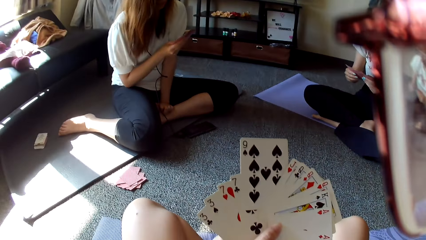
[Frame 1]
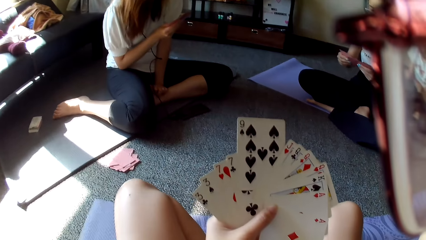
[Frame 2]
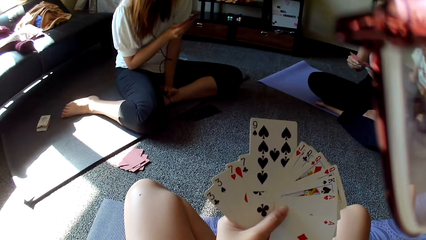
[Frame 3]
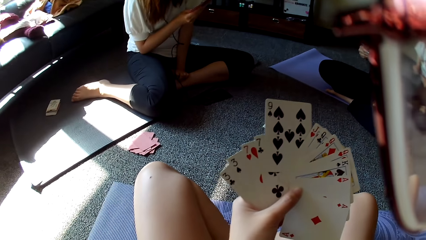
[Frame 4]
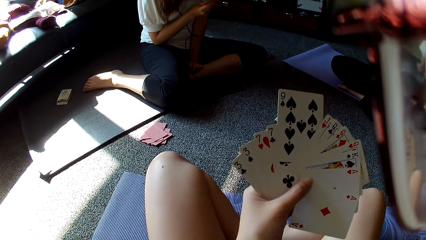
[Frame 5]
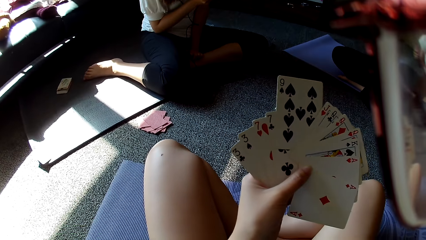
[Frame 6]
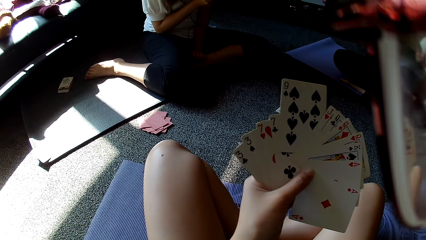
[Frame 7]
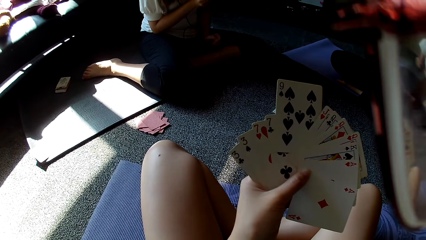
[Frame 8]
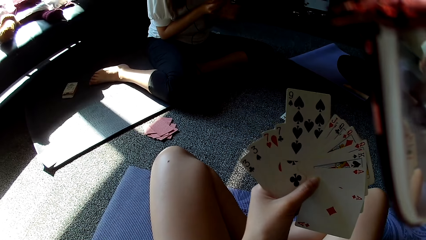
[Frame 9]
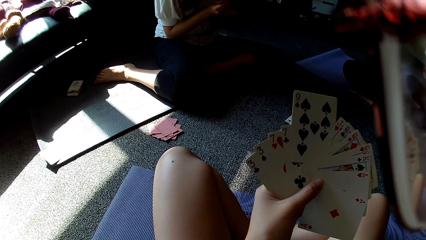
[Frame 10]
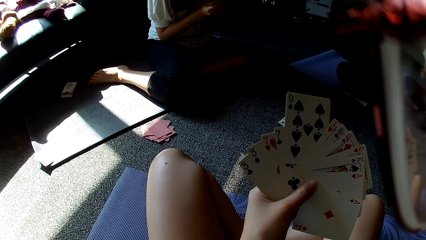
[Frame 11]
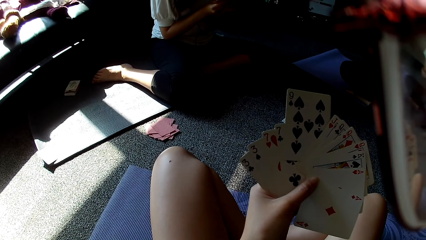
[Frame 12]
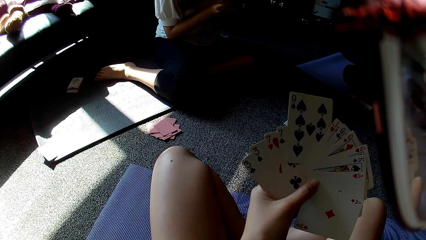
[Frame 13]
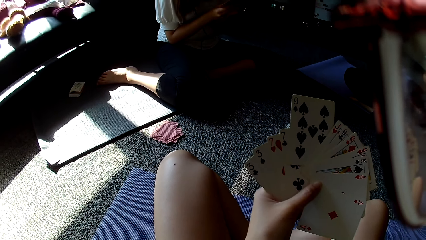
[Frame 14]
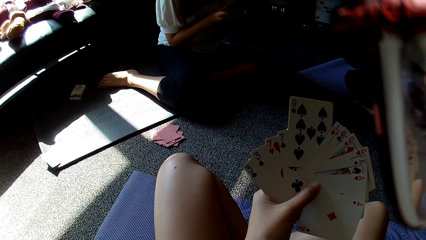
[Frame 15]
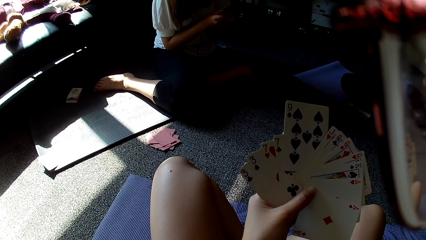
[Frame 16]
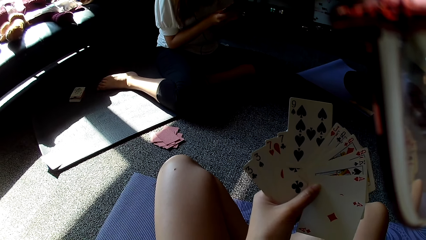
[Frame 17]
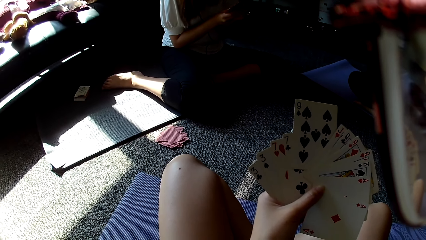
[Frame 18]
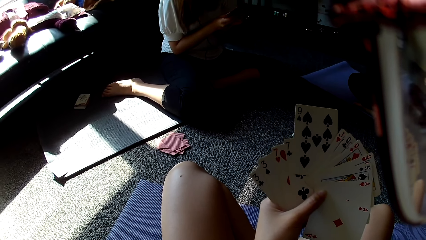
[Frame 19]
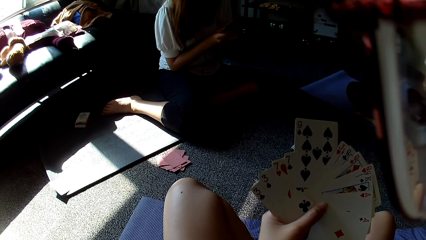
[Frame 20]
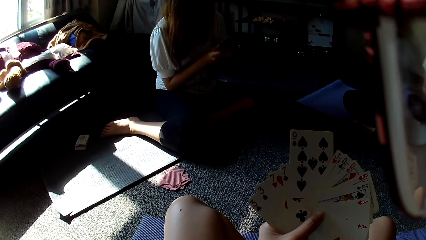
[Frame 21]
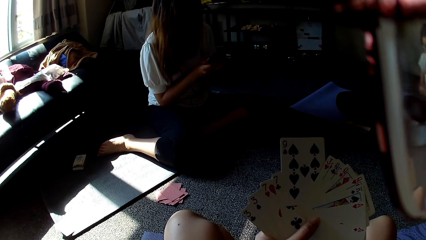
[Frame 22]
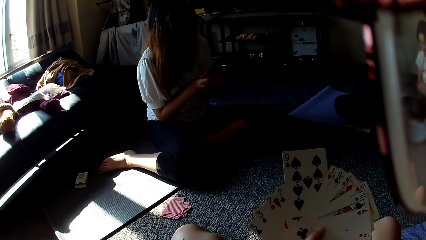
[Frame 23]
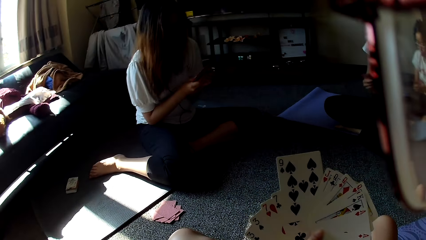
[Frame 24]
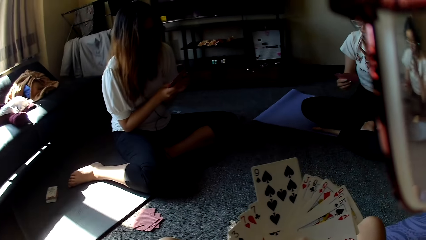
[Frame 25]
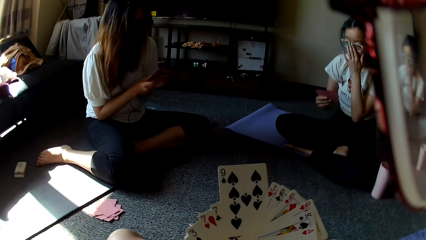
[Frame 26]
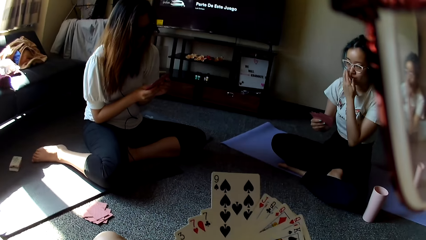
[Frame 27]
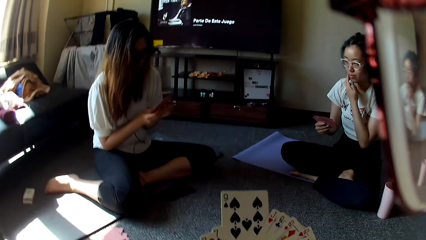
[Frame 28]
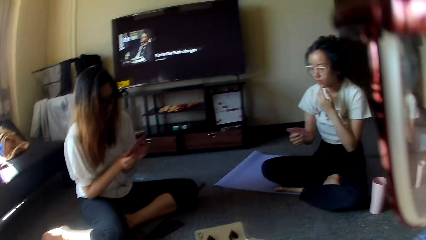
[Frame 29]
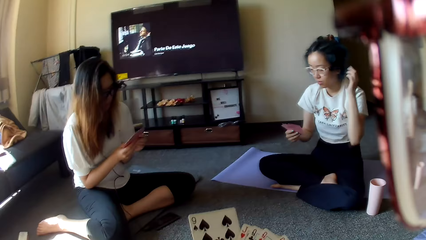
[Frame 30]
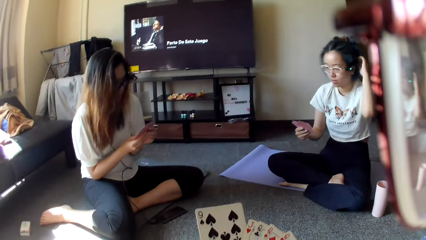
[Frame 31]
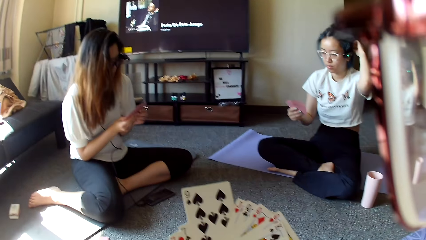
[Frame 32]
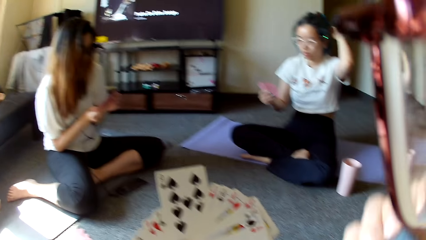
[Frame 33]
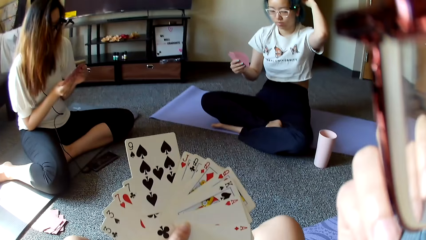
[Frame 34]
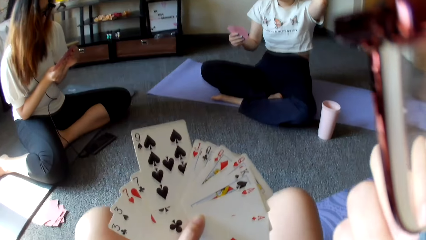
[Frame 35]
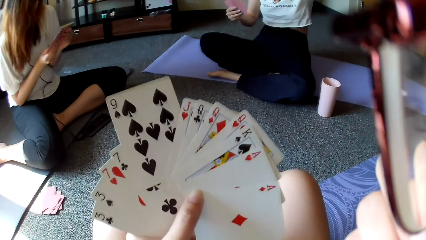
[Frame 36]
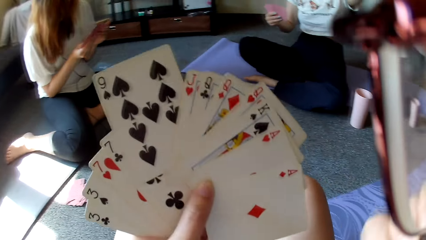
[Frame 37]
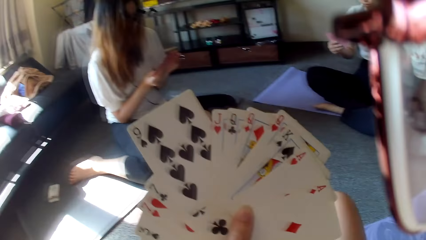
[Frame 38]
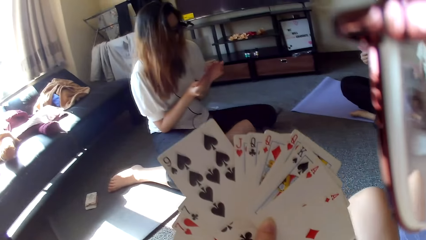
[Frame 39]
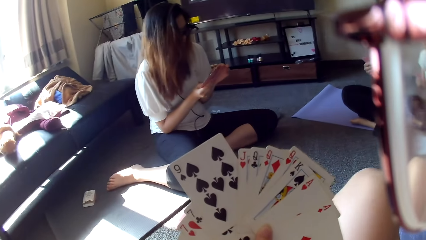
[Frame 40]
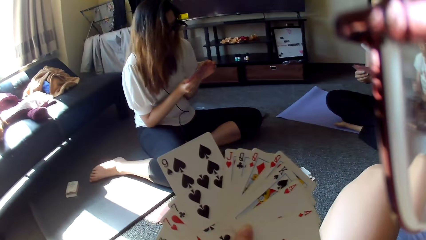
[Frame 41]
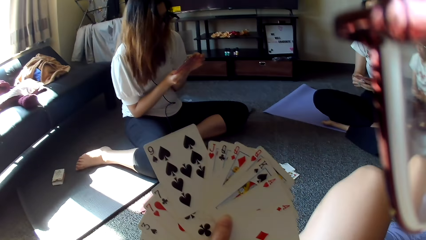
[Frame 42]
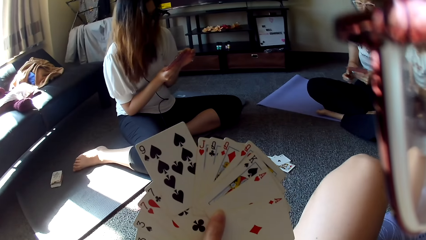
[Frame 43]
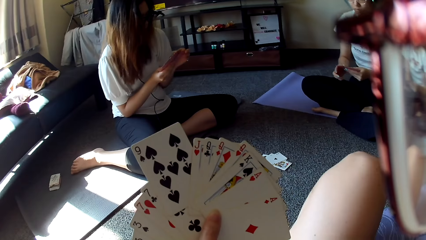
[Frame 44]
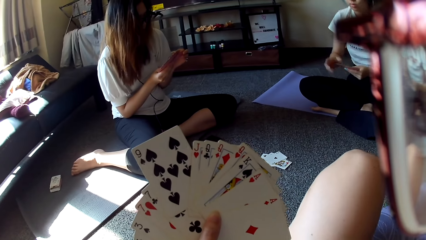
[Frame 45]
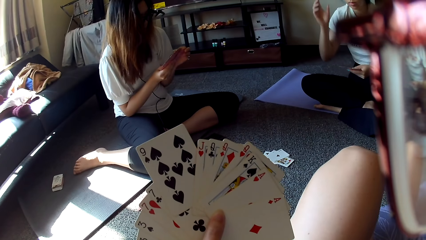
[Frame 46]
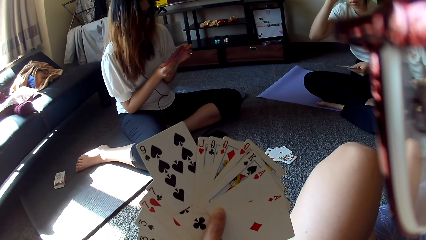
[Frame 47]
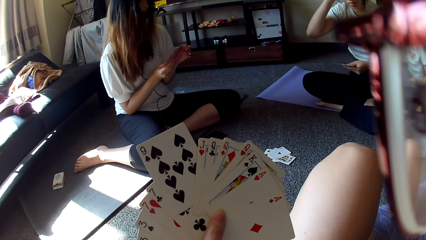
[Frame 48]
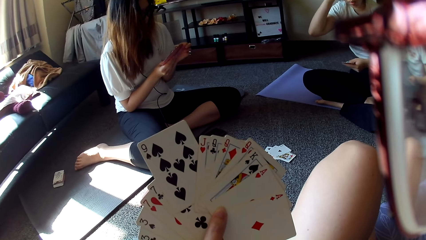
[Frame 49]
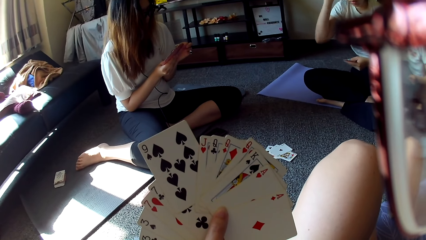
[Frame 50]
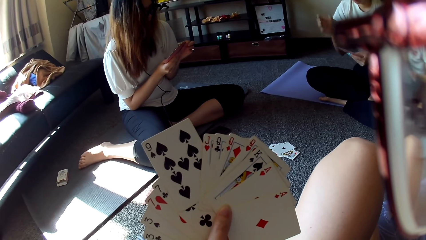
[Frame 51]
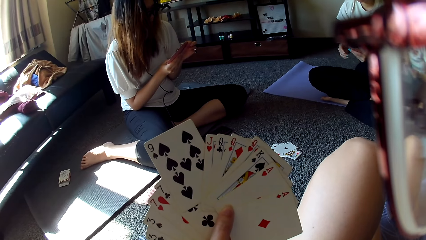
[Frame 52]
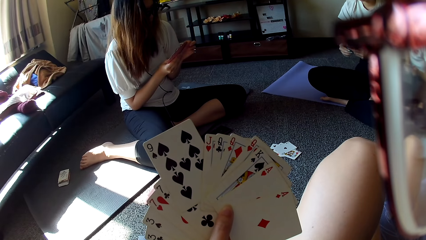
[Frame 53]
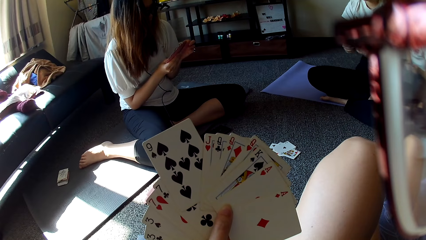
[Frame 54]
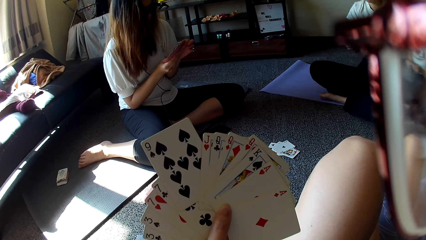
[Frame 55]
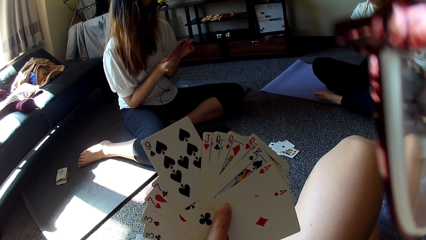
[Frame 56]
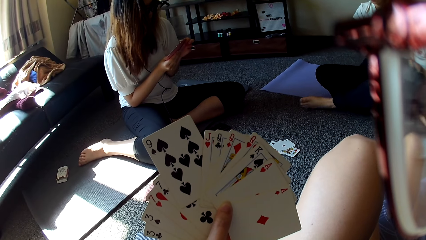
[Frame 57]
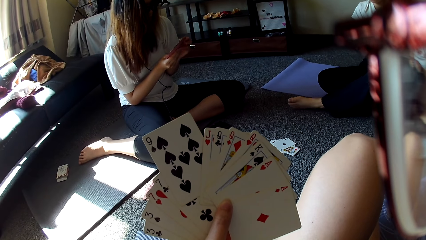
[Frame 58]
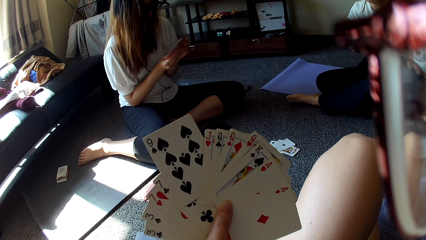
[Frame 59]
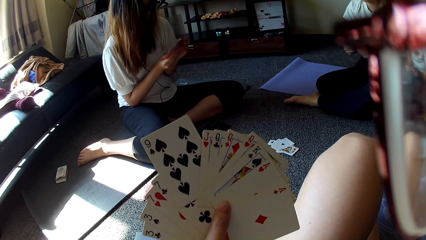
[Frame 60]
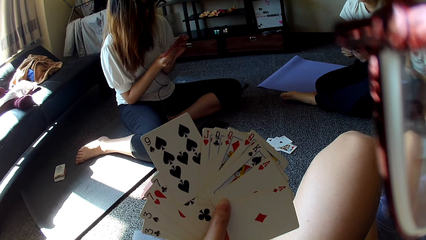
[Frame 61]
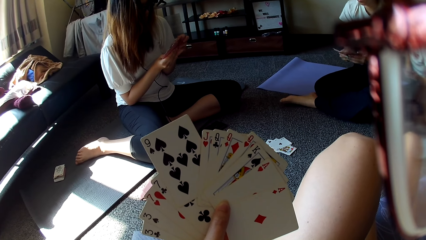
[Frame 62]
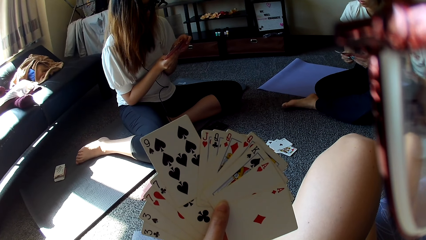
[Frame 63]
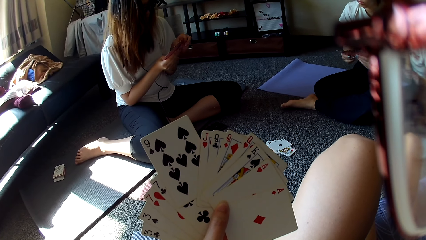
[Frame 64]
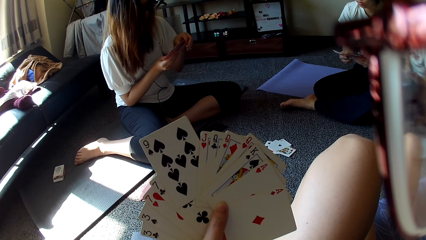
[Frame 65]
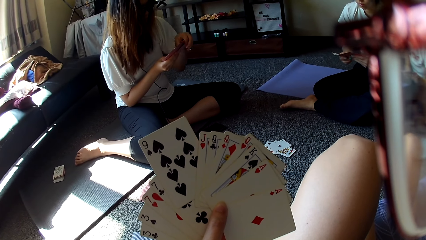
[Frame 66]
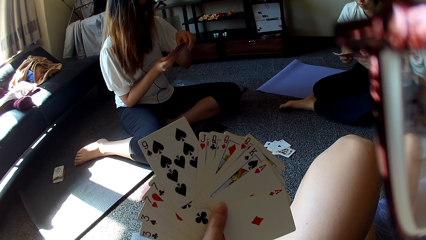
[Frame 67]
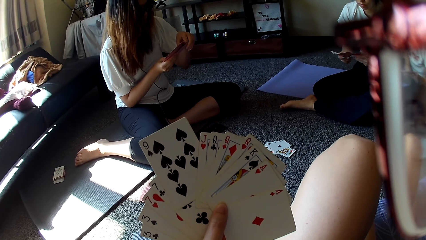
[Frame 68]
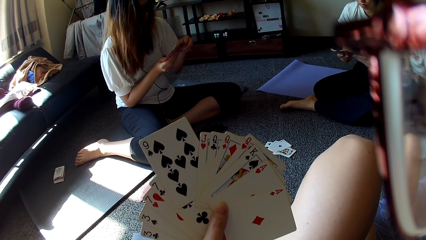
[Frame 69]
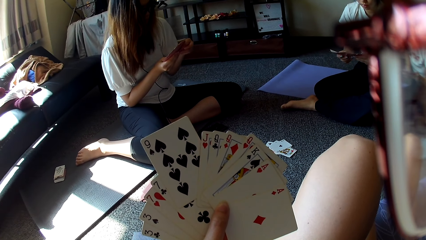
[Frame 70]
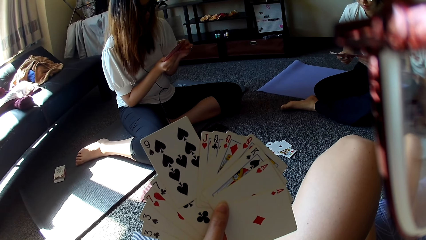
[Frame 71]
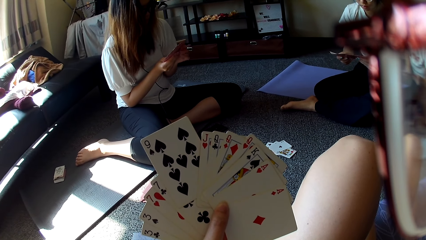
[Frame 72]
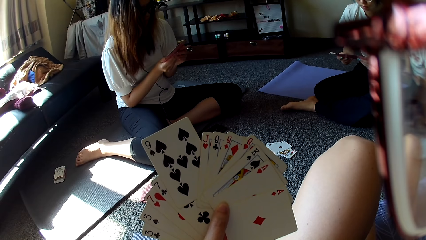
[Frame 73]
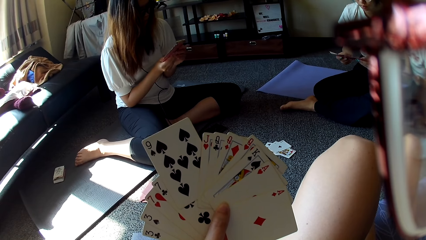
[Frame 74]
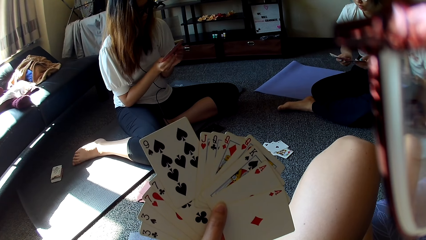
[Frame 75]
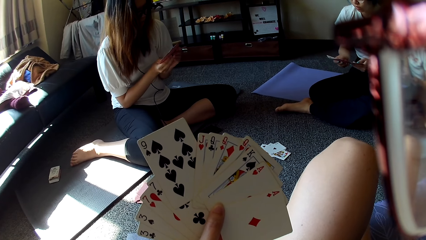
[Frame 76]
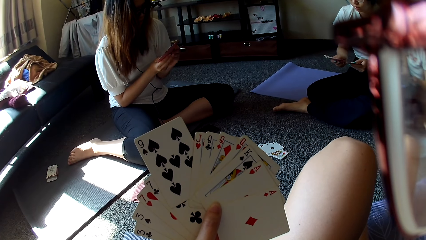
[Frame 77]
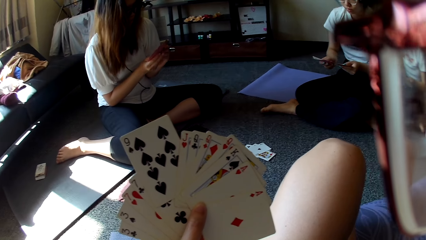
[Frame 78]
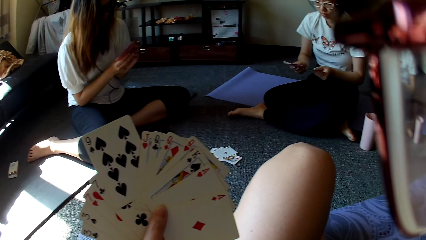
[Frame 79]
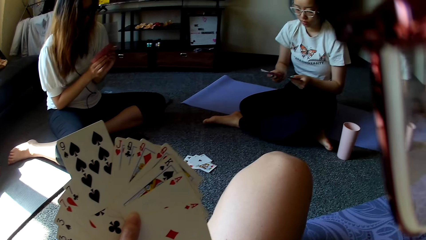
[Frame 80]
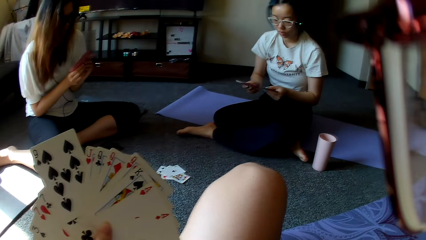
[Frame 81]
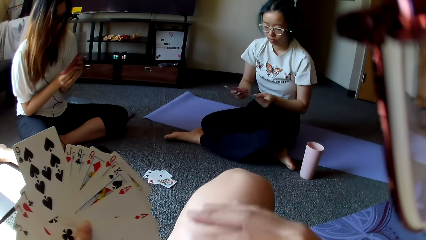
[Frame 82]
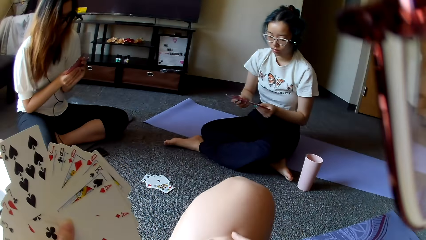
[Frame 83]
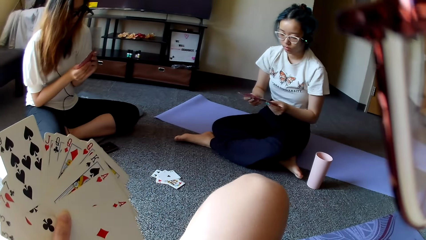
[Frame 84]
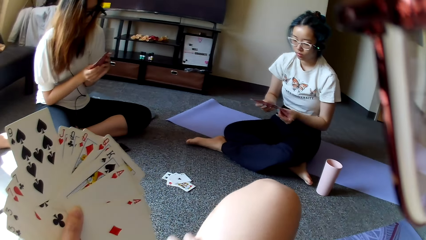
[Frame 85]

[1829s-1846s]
The camera wearer looks around. A woman adjusts the eye glasses and adjusts the headphone. The camera wearer covers the mouth with a hand. The woman raises a hand and moves the leg.
